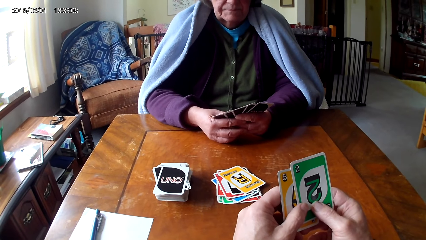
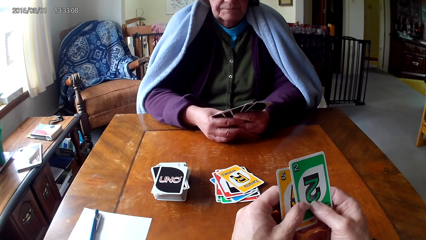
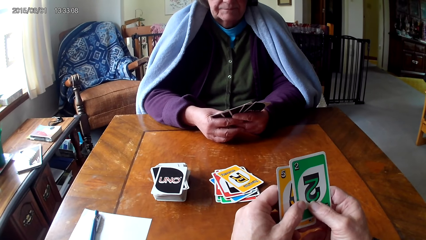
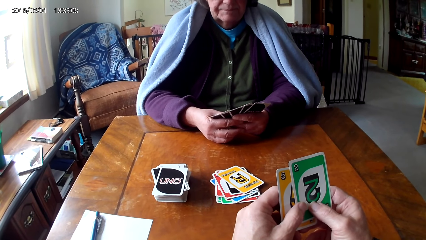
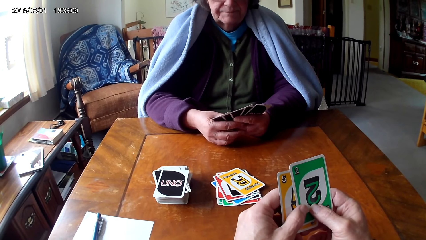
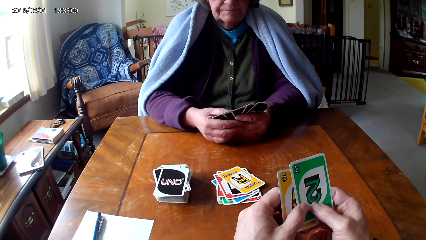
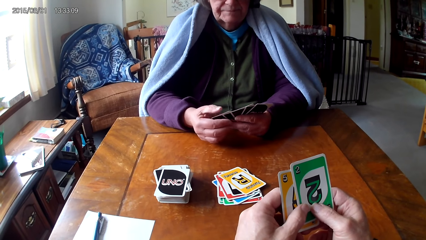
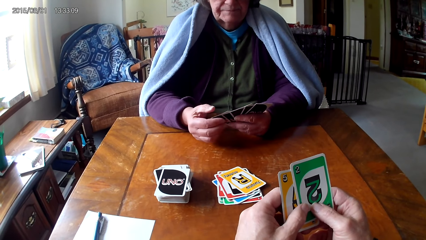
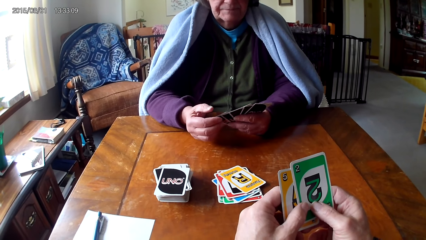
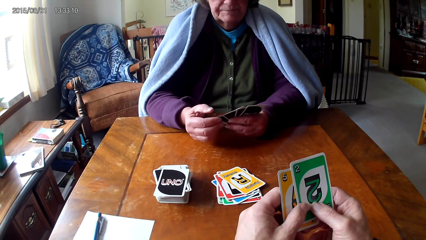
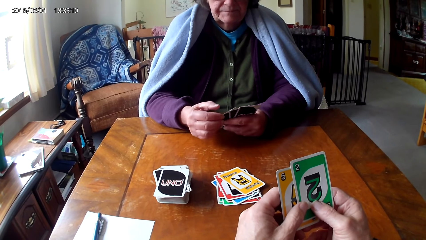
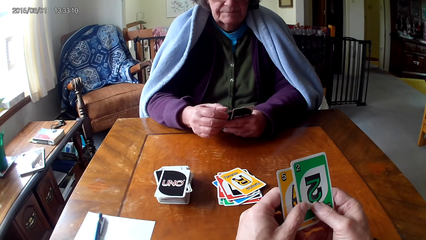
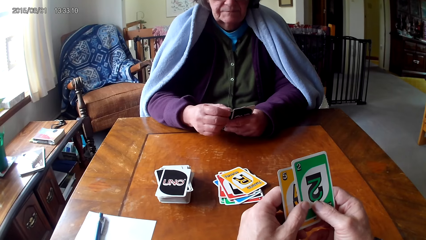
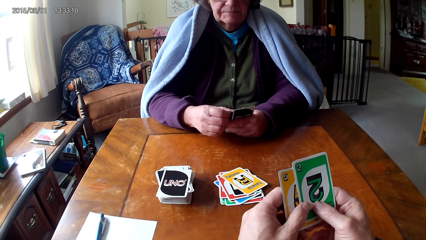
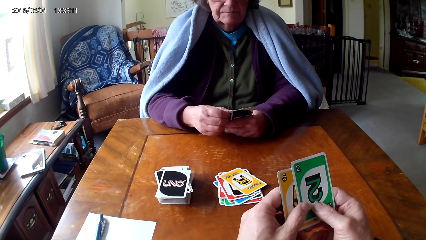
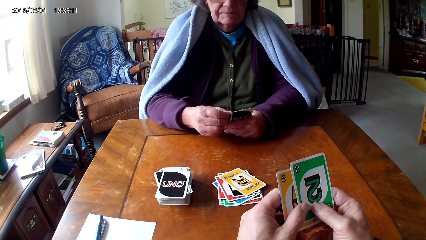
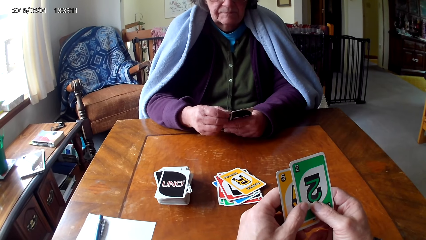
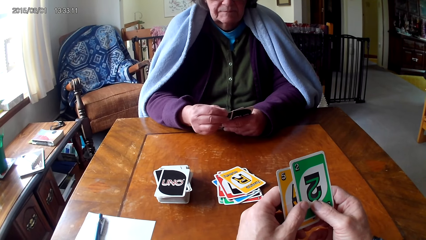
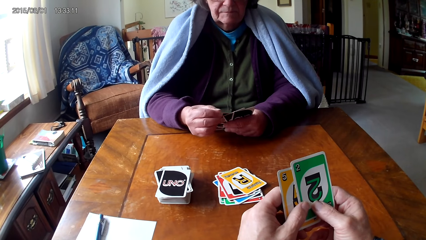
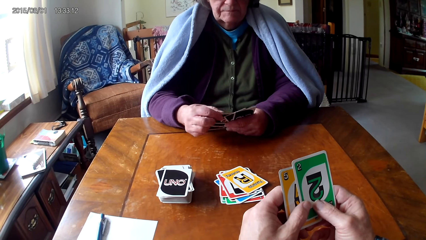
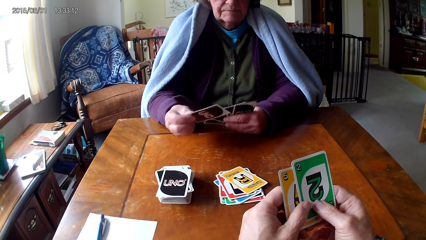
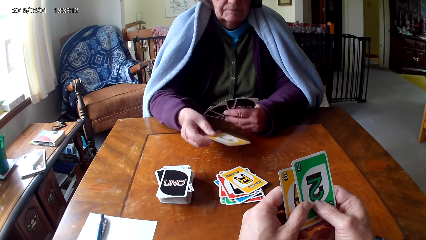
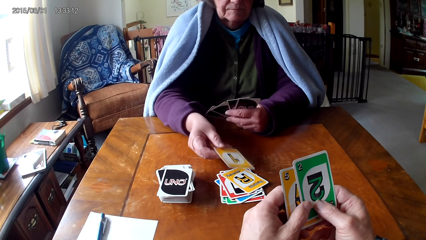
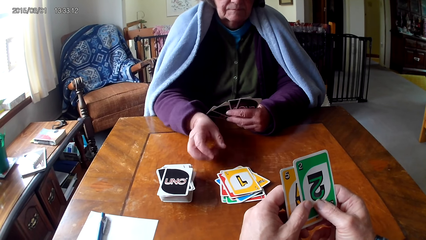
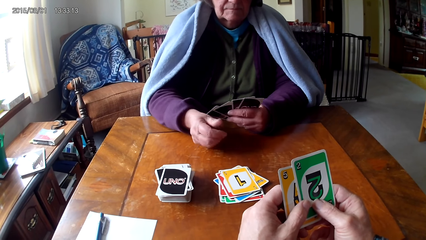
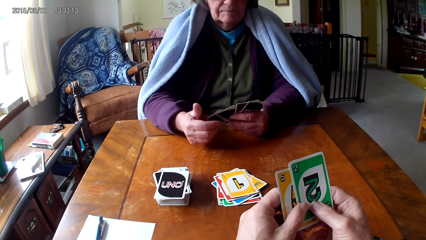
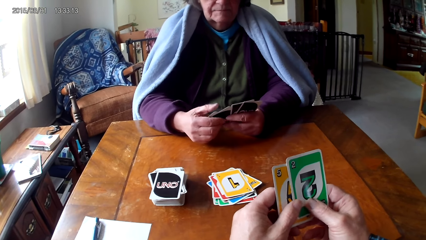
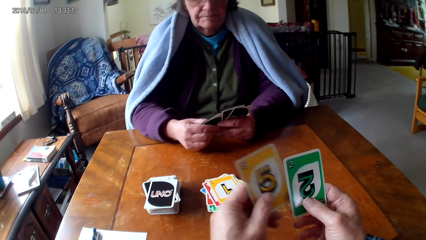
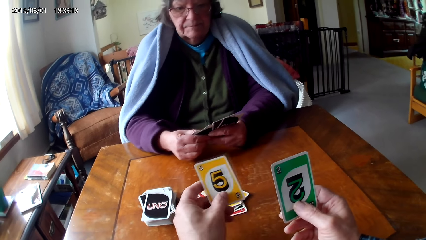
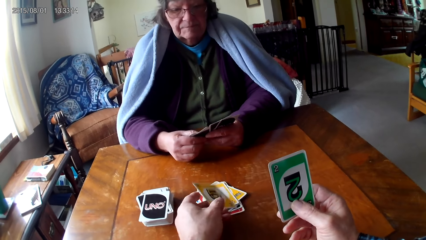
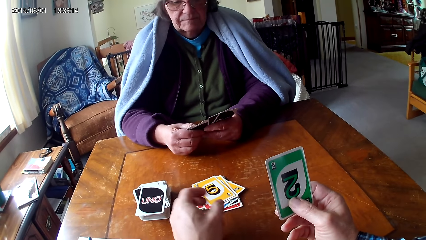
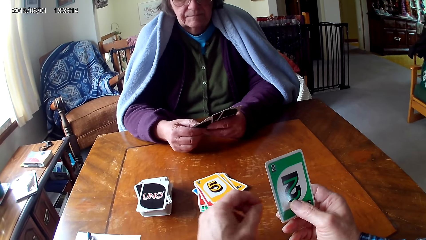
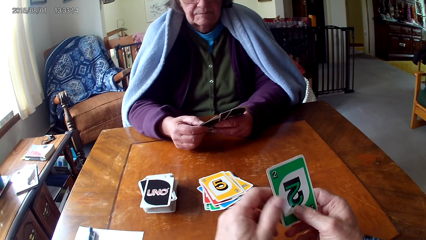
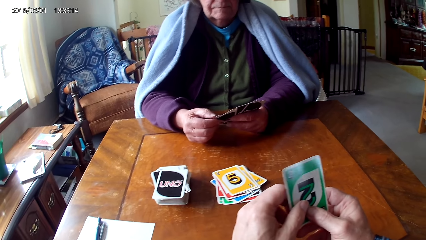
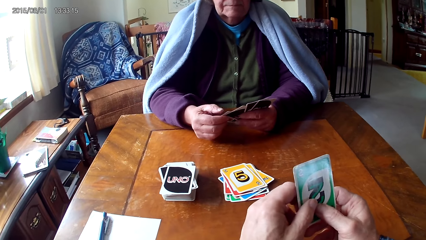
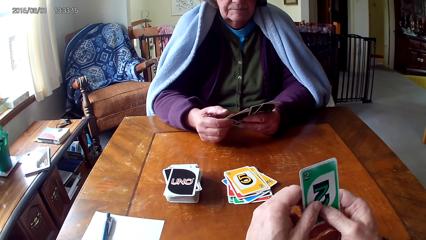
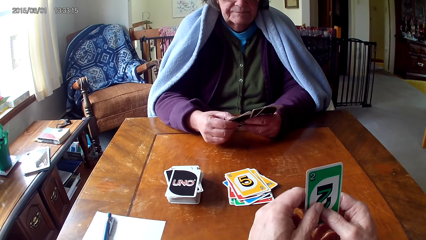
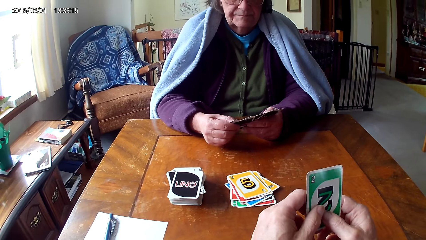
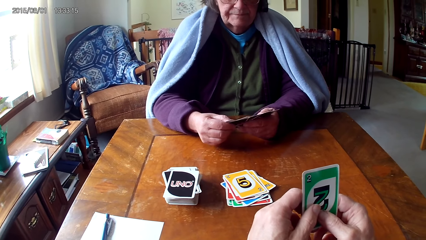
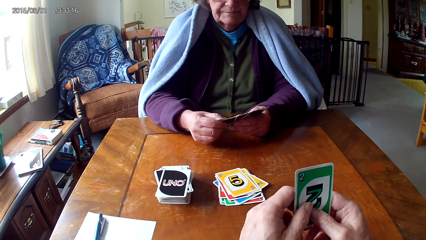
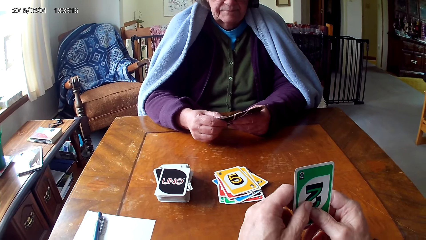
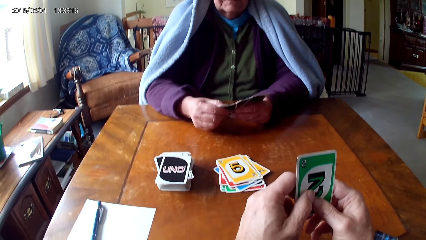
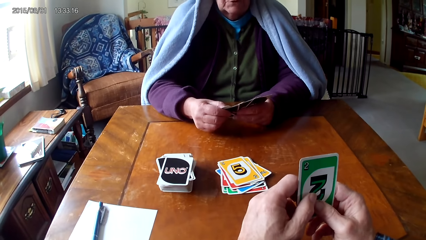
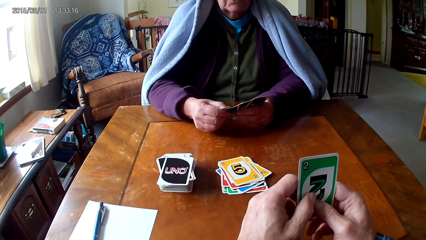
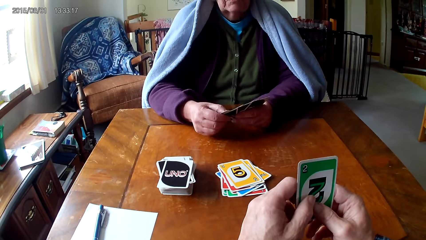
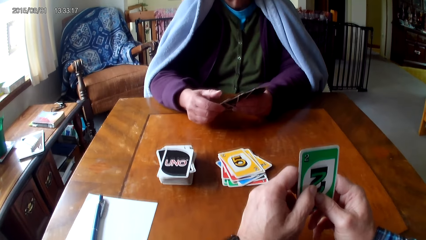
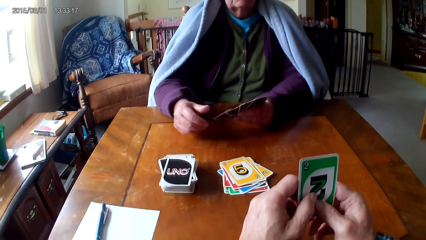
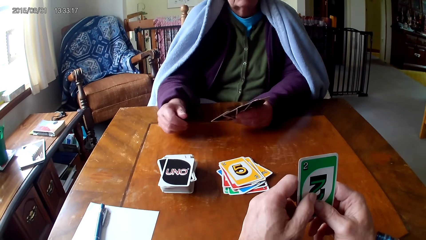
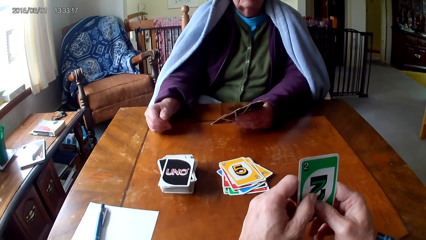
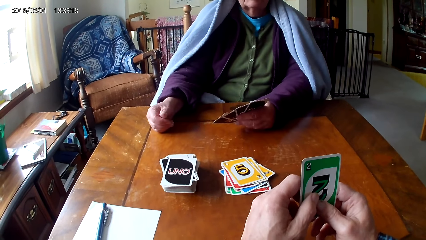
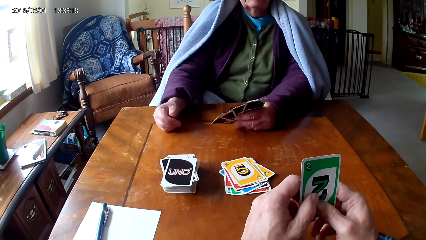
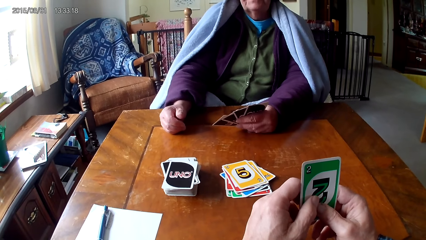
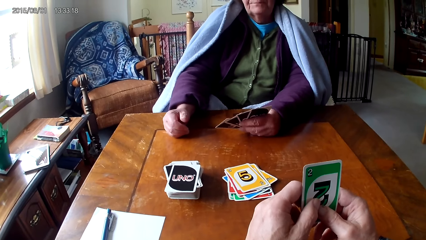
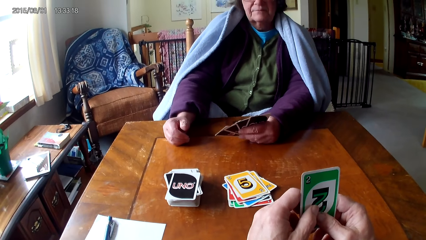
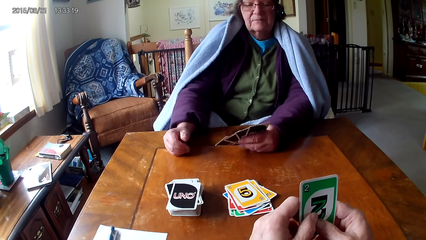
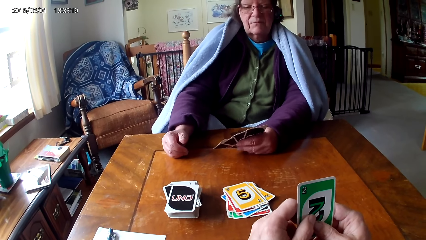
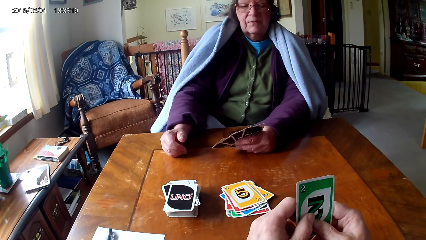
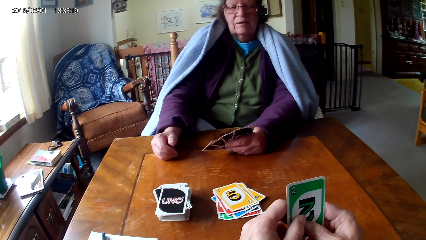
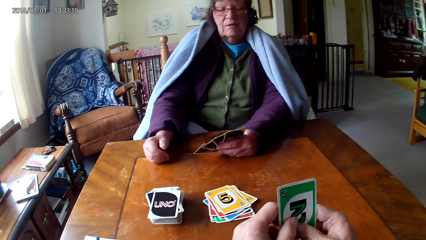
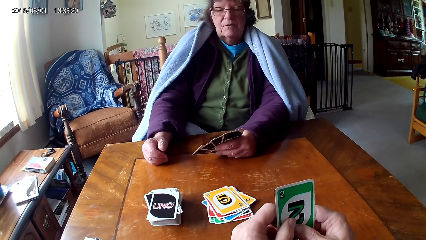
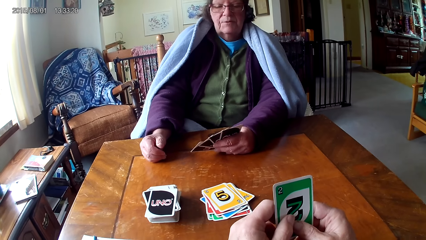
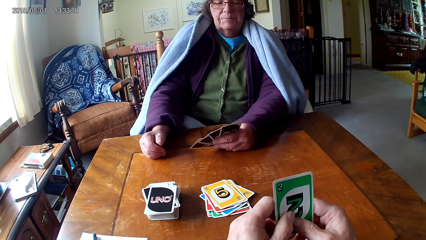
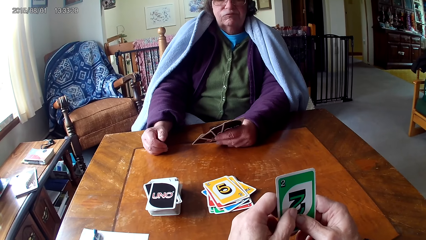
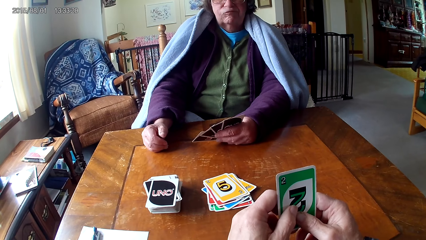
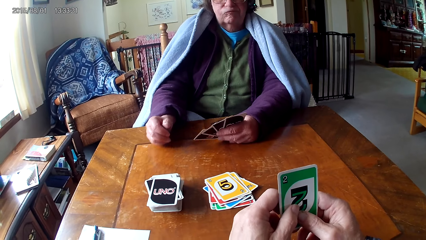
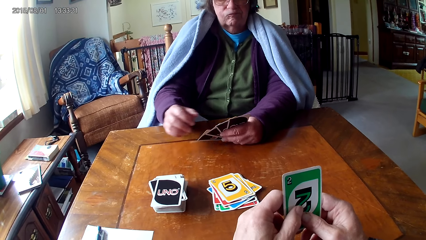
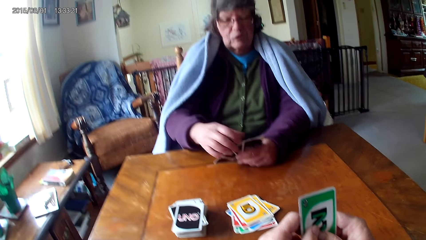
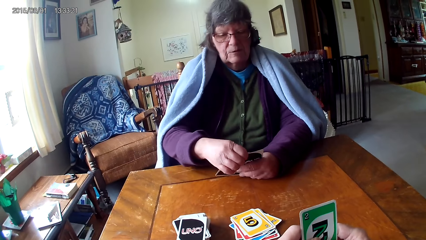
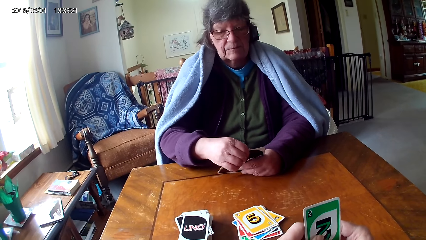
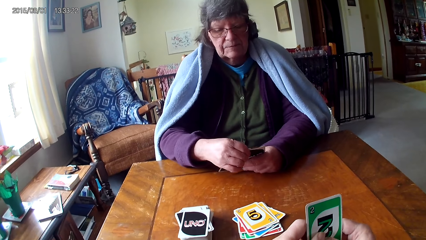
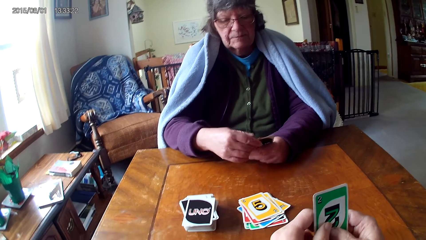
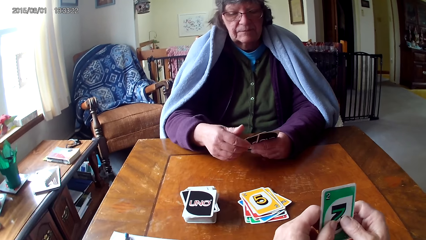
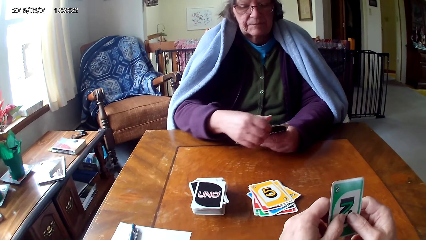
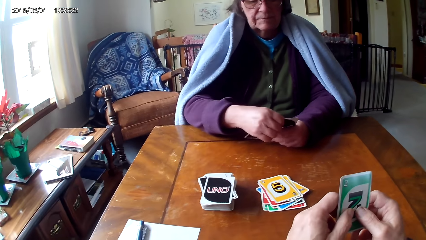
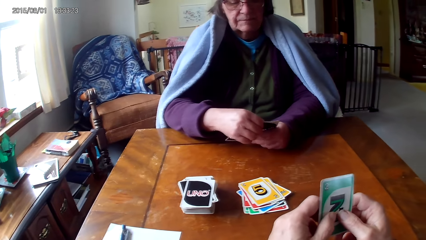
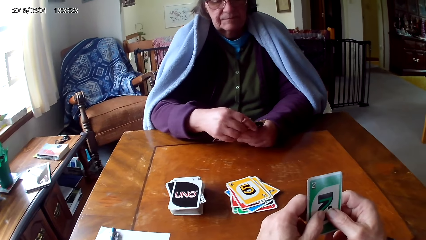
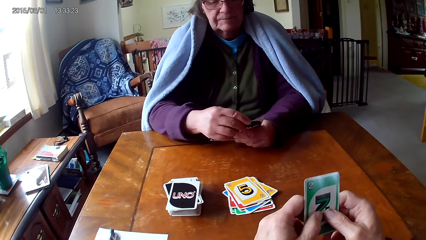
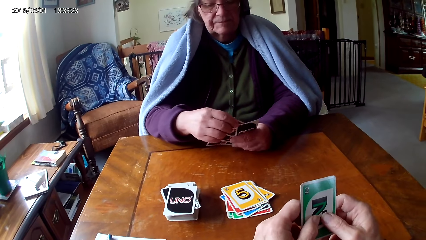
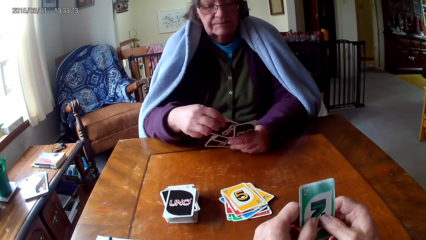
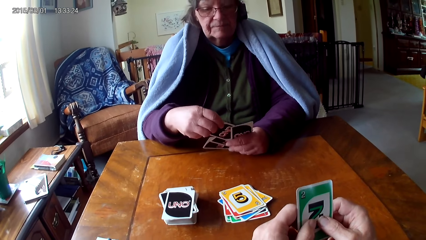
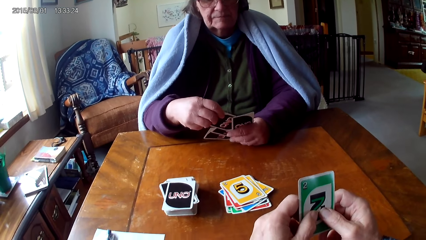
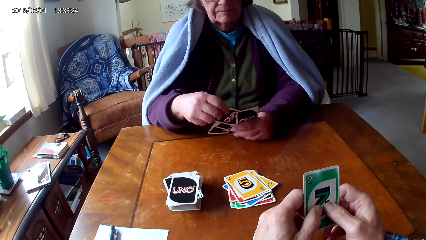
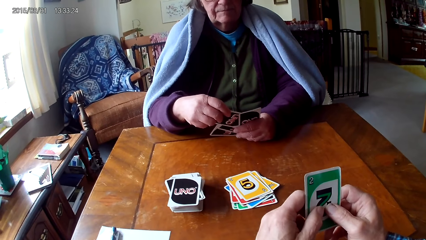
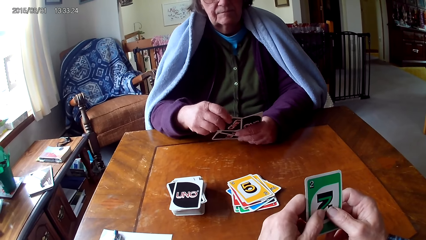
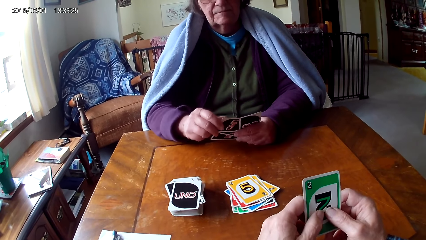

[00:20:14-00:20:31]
The camera wearer looks at the cards. A woman picks a card on the other hand and puts down a card. The camera wearer picks a card on the other hand and puts down a card. They look at the cards. The woman puts a hand on a table.
